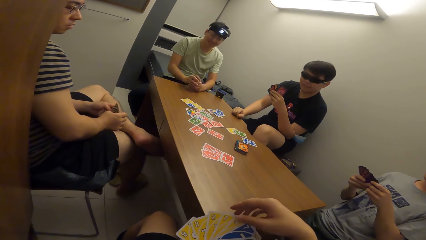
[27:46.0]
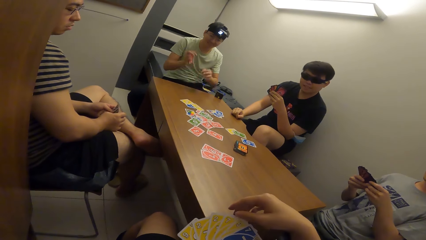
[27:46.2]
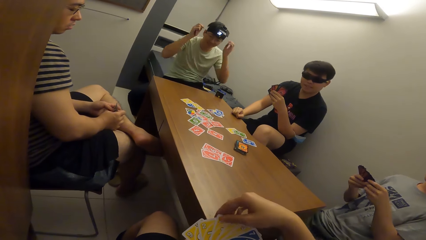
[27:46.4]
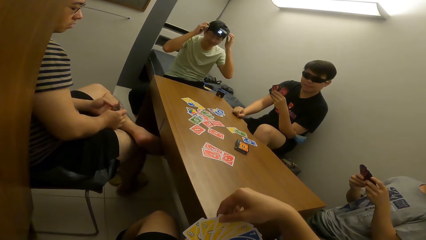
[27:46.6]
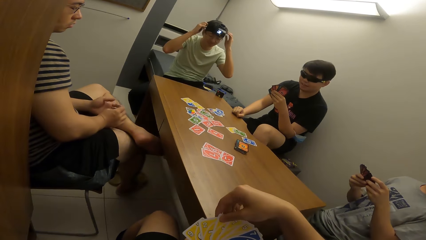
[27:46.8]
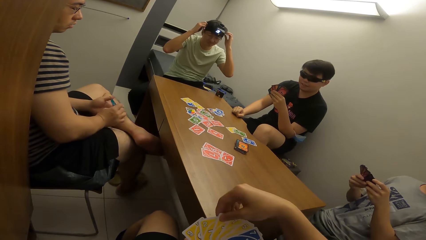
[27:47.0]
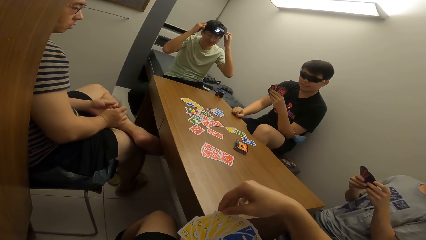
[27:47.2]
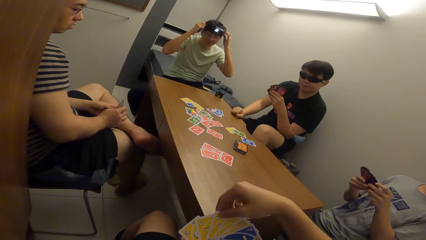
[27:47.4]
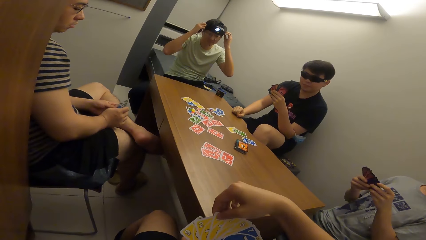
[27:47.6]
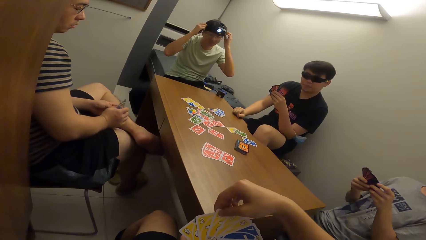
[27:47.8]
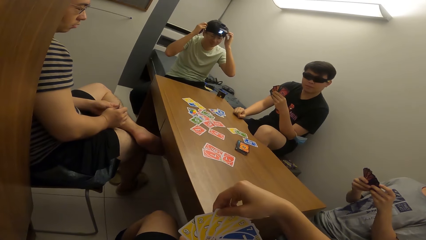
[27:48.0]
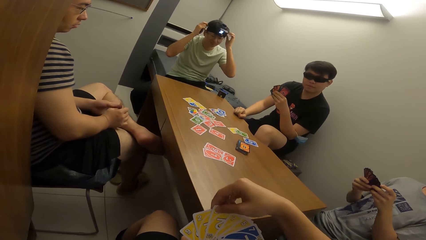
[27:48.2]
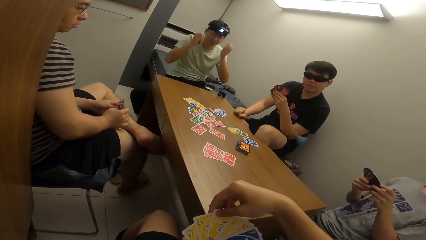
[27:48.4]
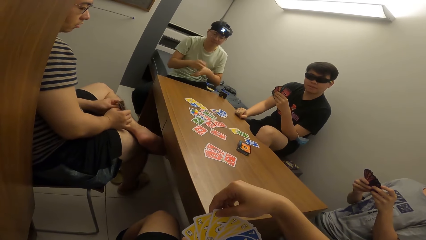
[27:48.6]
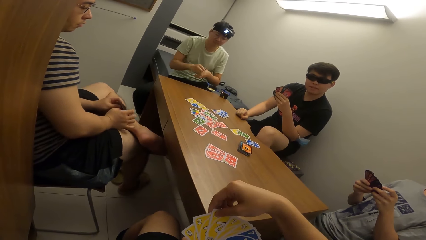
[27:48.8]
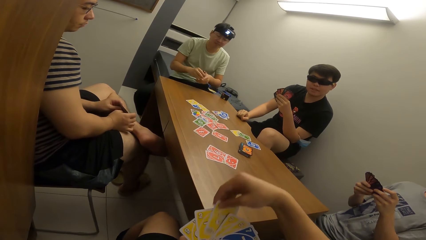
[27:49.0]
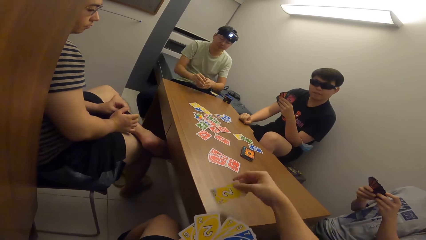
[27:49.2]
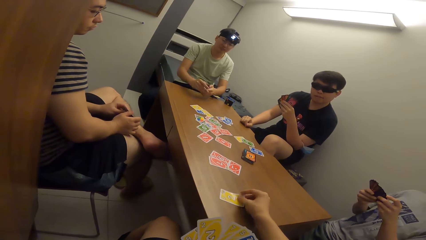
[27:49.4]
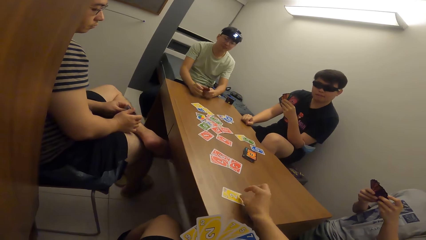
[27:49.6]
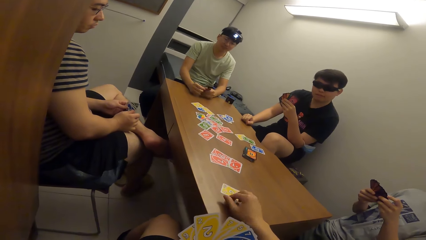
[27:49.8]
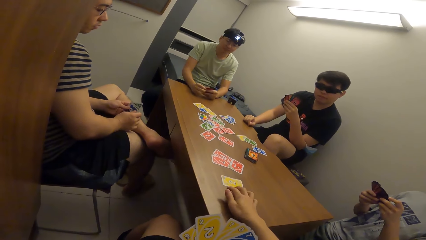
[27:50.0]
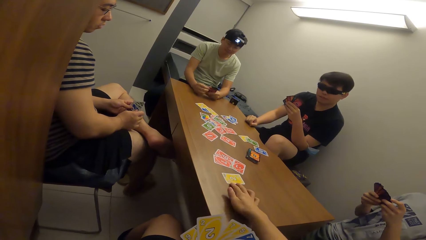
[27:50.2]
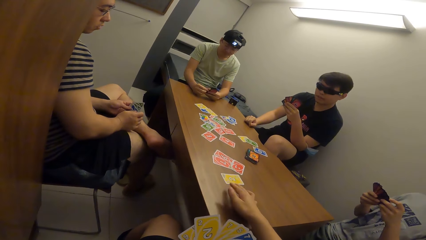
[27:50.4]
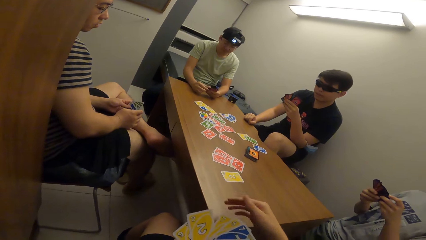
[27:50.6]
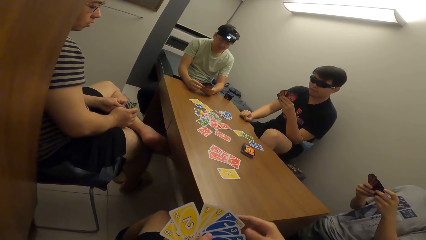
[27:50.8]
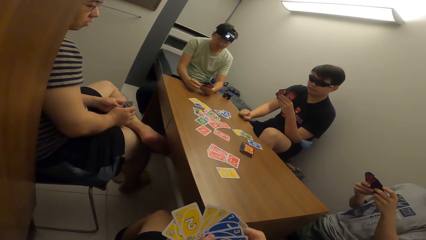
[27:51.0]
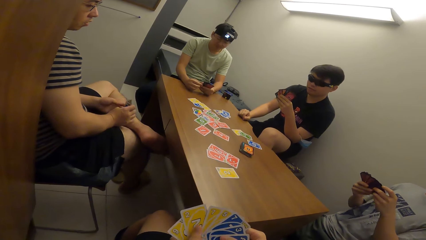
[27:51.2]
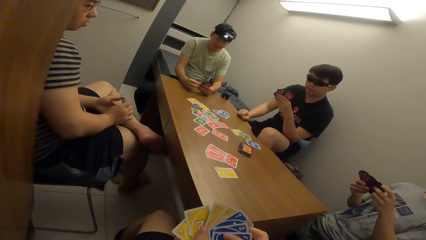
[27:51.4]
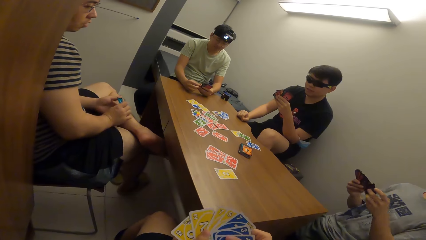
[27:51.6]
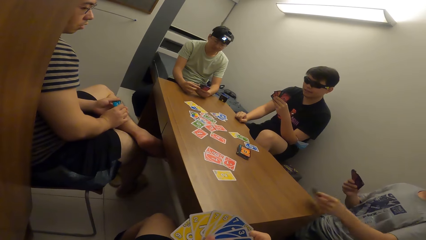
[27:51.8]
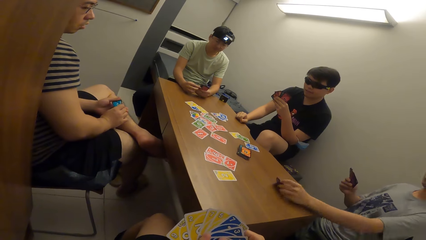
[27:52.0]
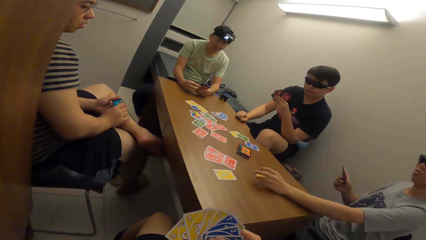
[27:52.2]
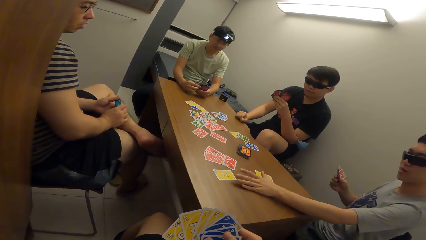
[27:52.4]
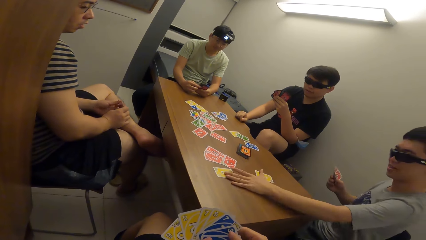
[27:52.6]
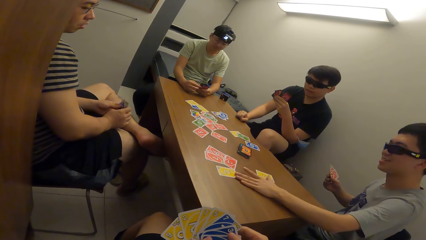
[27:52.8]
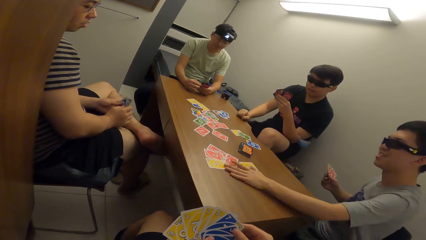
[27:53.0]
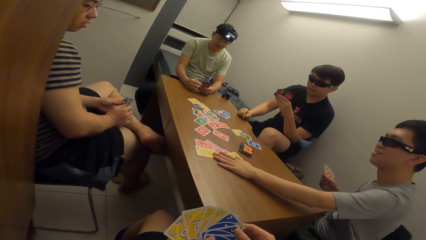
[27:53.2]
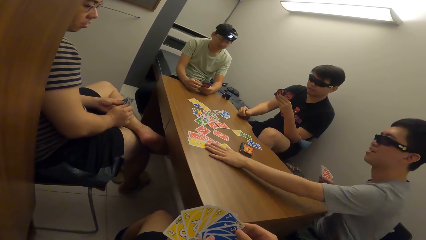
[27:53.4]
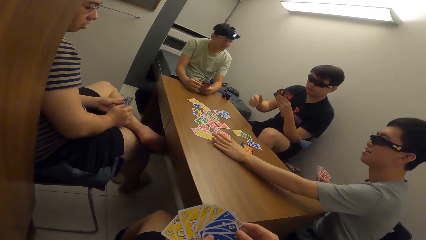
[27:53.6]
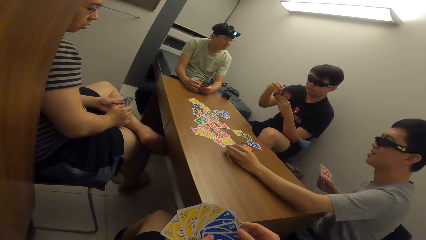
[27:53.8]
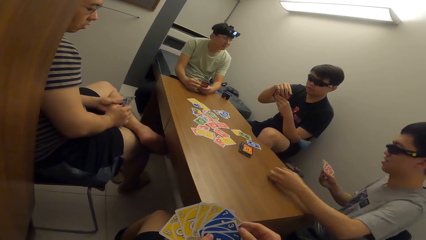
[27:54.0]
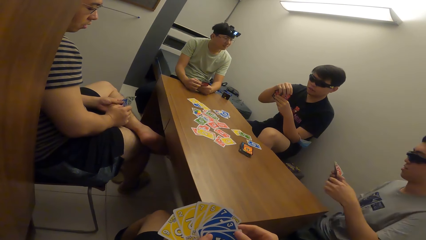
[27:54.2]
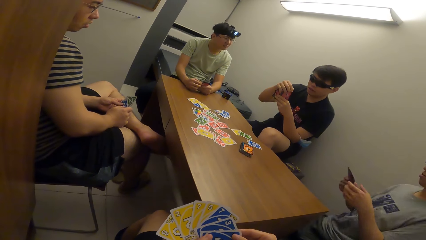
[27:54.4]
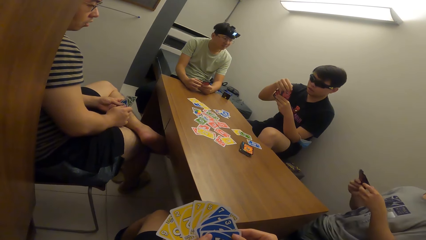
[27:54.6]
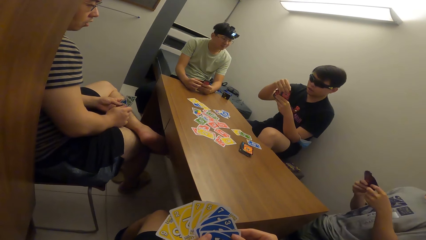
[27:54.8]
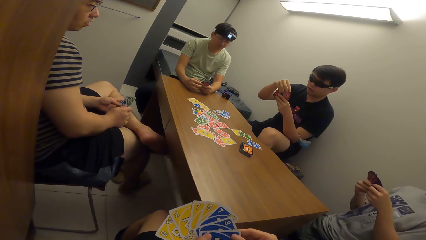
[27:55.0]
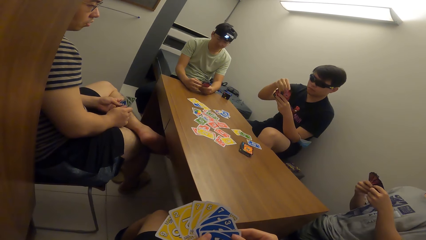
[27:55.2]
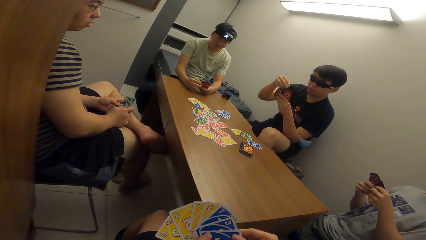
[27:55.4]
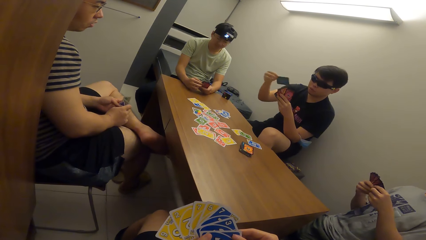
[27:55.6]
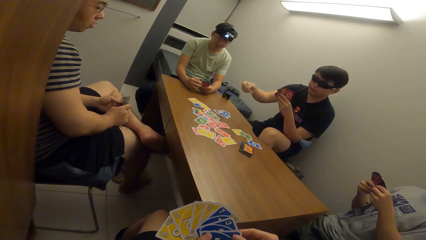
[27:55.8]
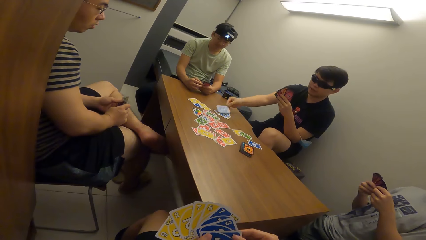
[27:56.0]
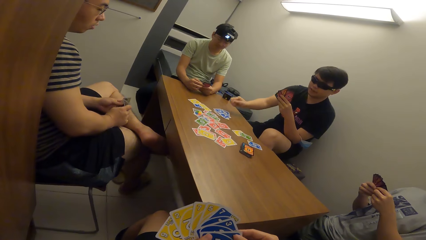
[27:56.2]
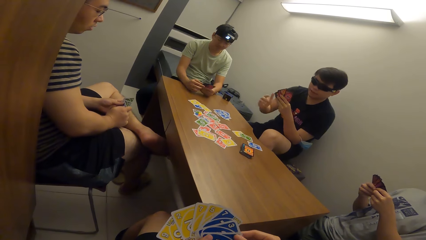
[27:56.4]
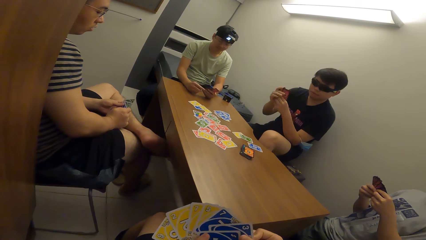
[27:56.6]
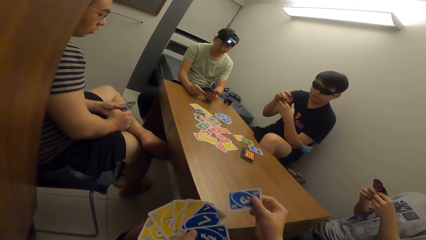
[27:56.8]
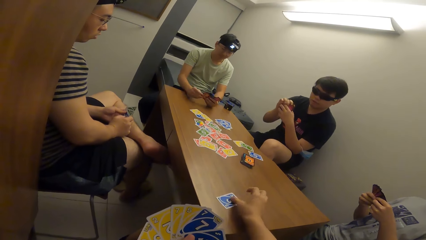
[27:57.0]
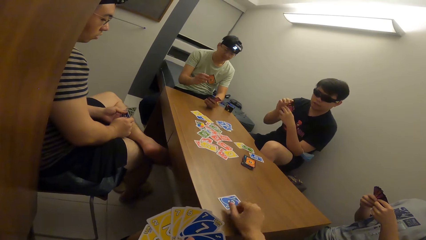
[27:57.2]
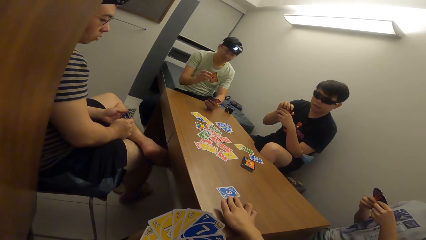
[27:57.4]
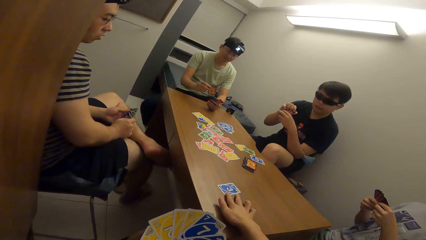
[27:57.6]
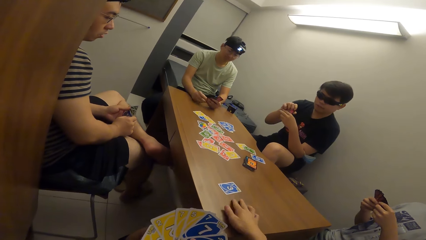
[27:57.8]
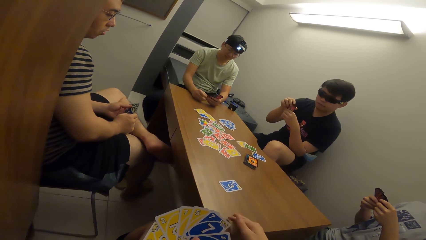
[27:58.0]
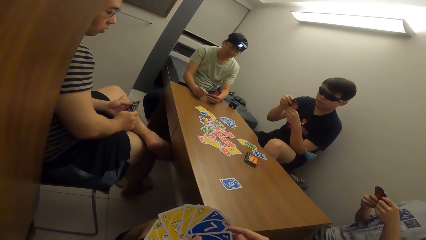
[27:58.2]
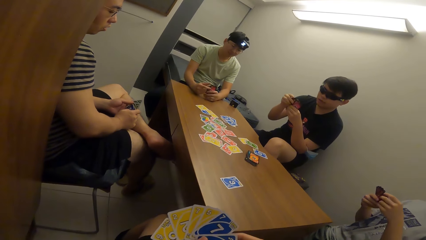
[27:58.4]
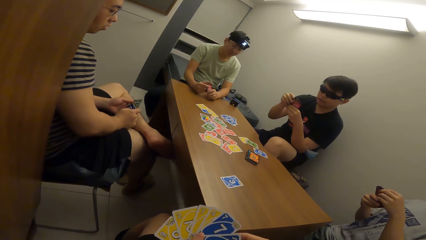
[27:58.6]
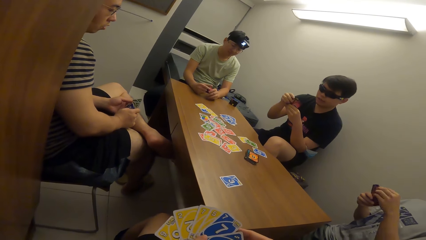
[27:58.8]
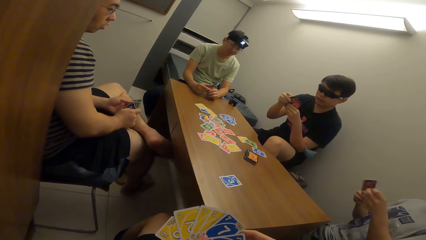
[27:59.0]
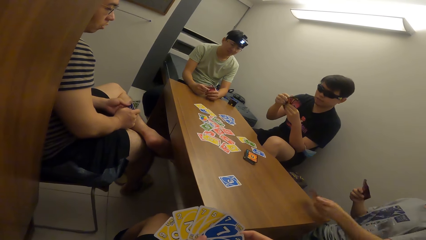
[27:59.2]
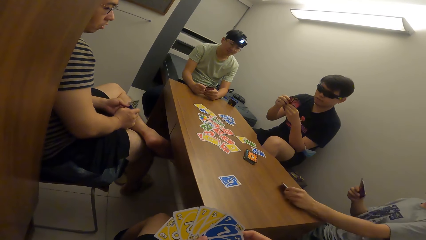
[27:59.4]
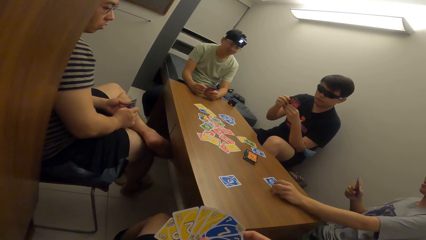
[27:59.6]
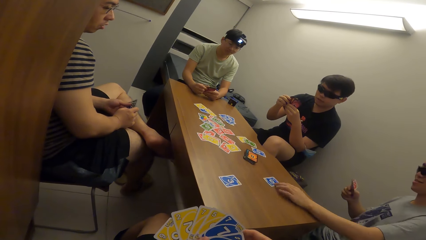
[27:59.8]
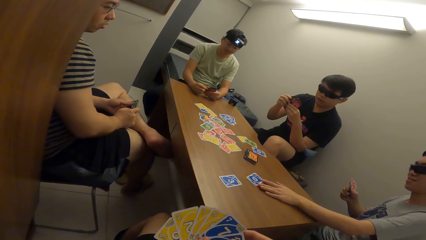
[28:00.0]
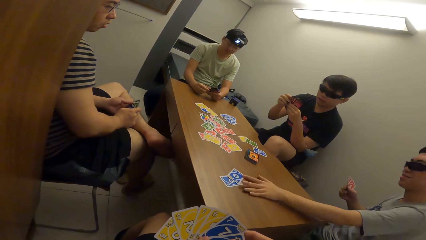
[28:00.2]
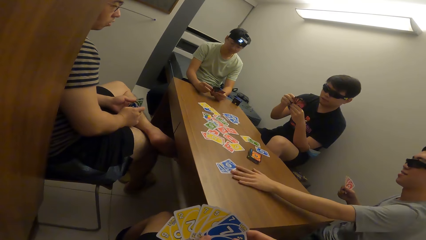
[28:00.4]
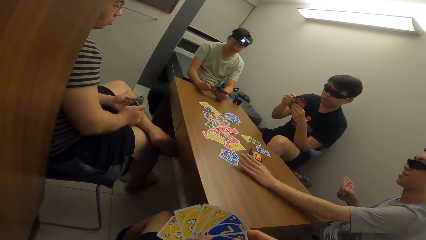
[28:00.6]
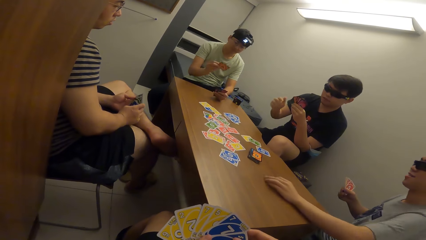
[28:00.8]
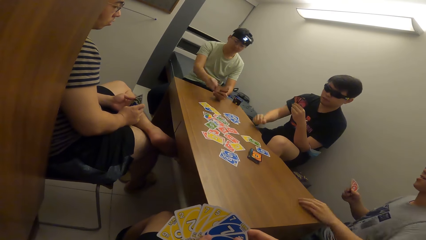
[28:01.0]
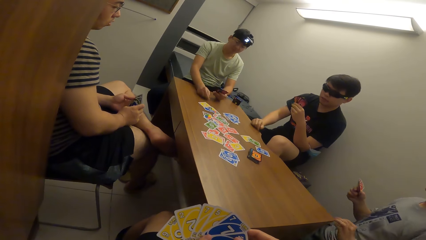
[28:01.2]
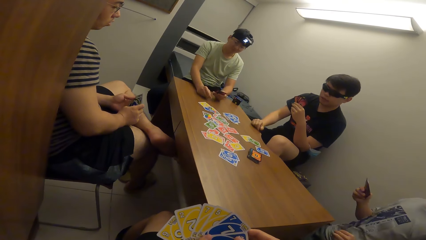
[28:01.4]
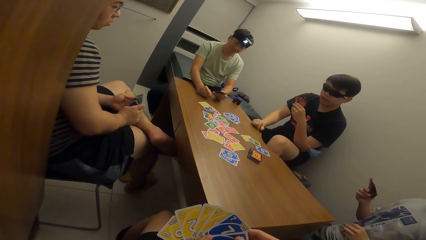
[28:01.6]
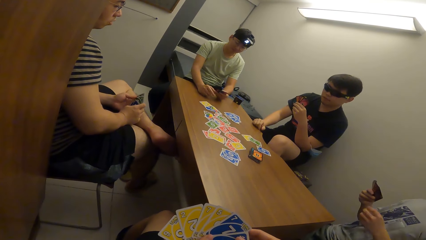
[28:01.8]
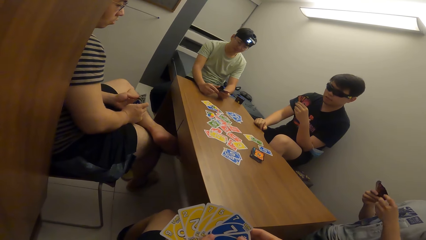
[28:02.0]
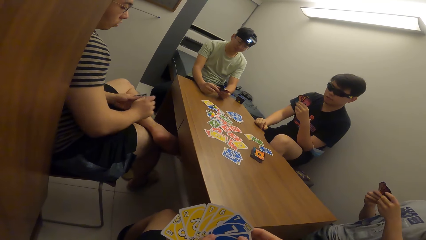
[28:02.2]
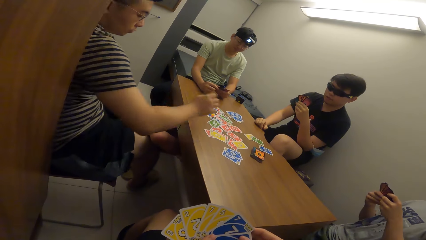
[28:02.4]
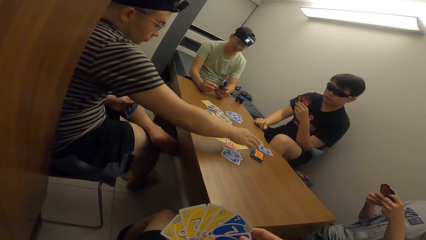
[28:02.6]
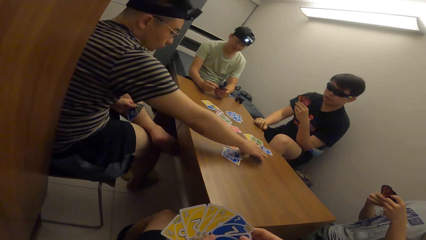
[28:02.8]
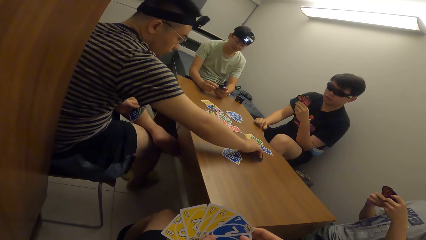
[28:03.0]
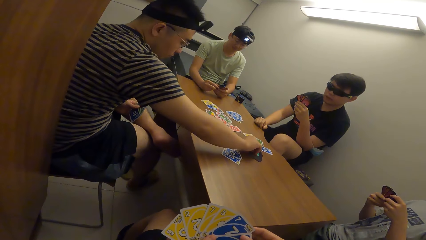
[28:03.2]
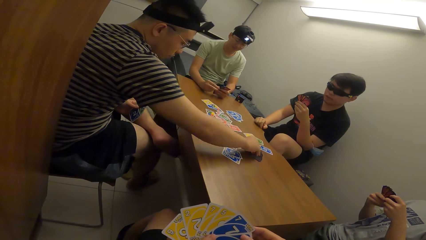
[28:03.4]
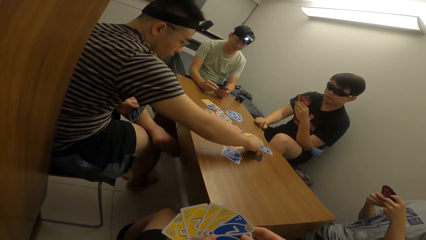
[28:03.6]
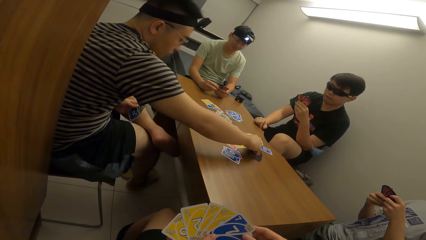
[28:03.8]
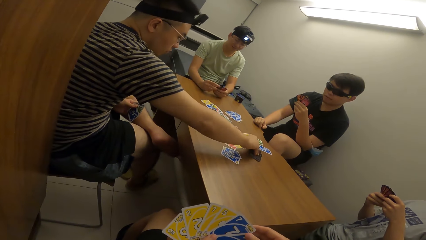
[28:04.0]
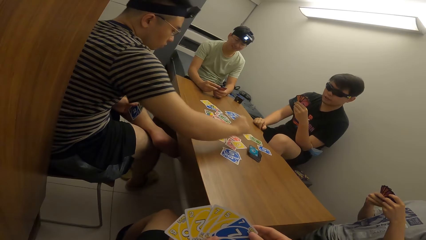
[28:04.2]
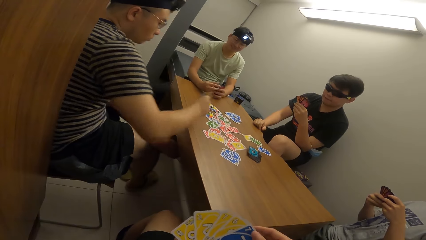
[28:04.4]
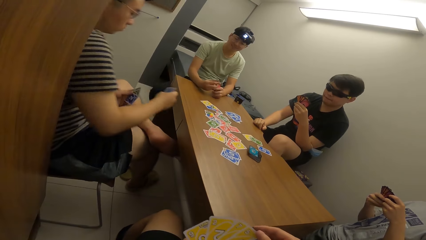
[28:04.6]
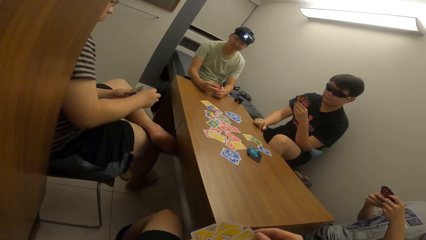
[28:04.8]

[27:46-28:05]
The camera wearer drops the playing card on the table with his right hand. A man drops the playing card on the table with his left hand. The camera wearer drops the playing card. The man adjusts the playing card on the table with his left hand. Another man drops the playing card on the table with his right hand. The camera wearer drops the playing card on the table with his right hand. The first man drops the playing card on the table with his left hand and adjusts the playing card on the table with his left hand. A third man drops the playing card on the table with his right hand. A fourth man picks a playing card from the table with his right hand.
